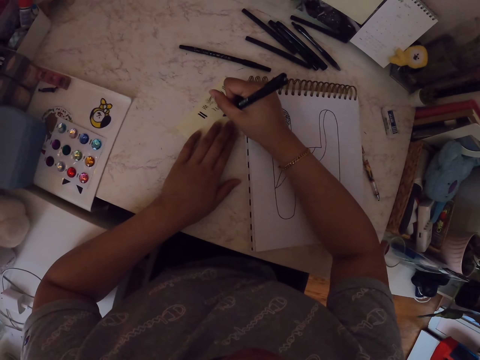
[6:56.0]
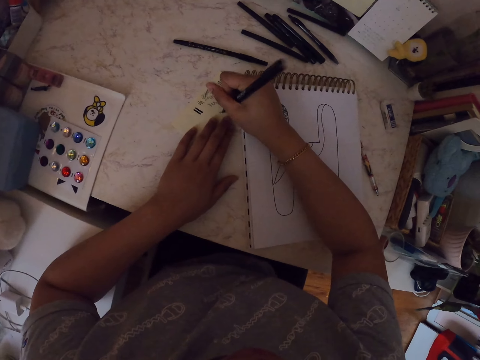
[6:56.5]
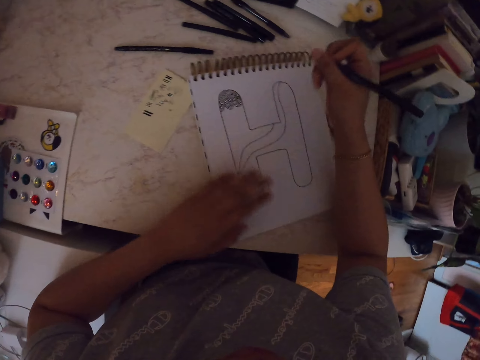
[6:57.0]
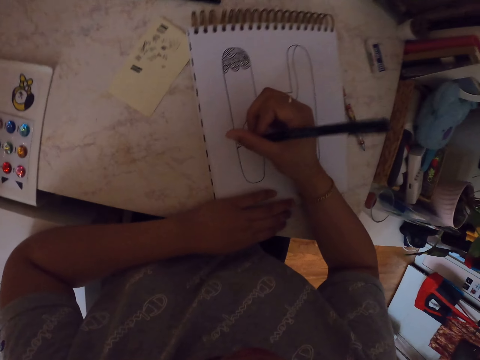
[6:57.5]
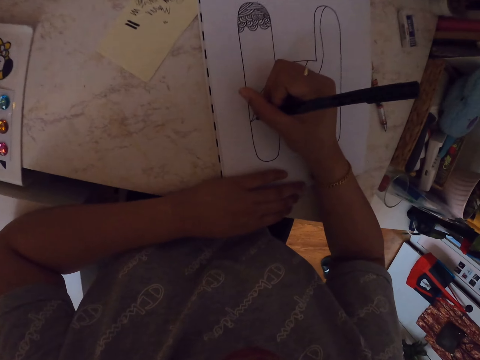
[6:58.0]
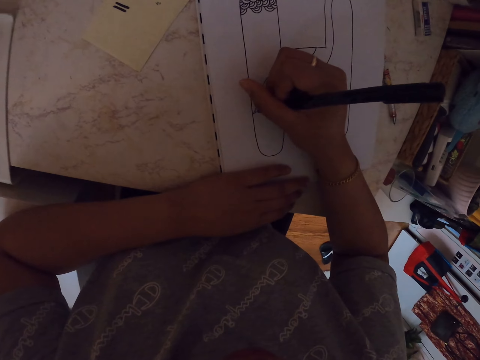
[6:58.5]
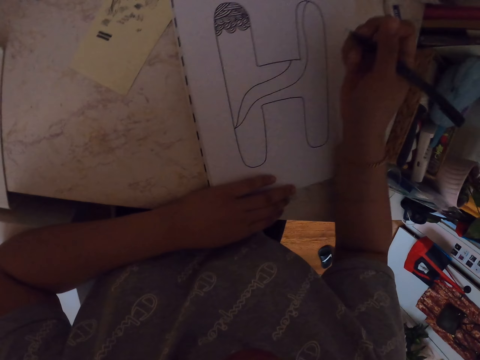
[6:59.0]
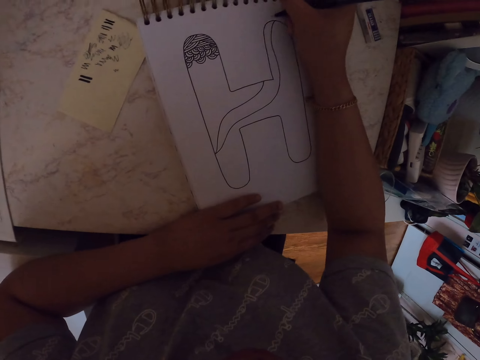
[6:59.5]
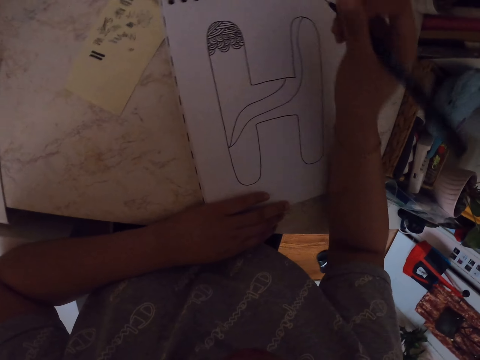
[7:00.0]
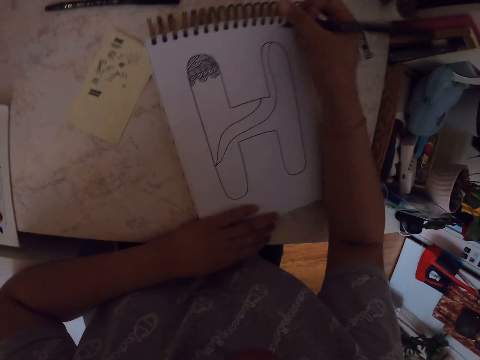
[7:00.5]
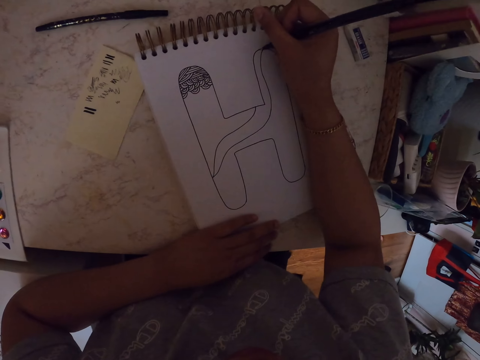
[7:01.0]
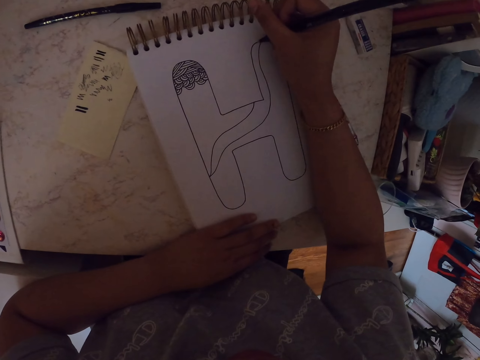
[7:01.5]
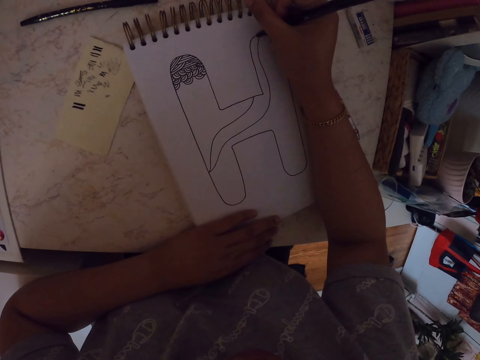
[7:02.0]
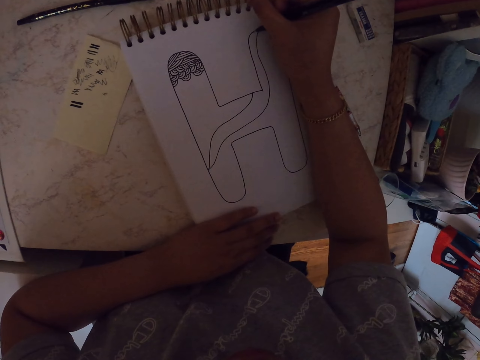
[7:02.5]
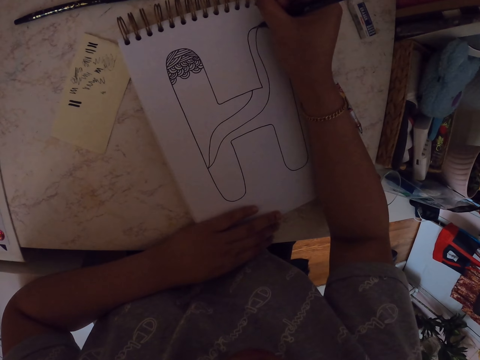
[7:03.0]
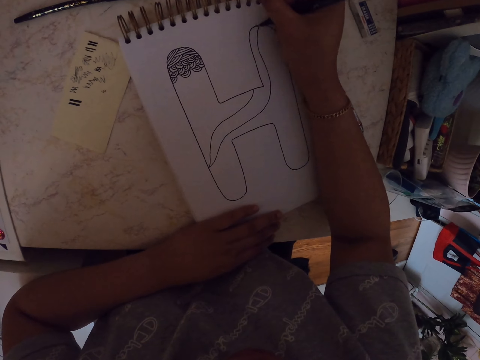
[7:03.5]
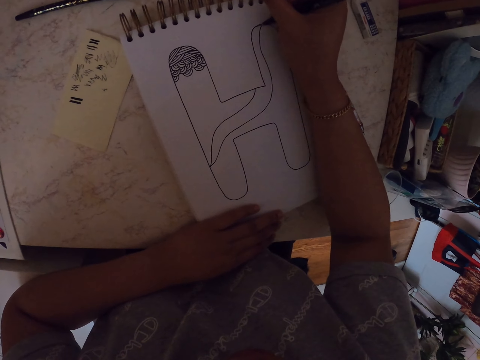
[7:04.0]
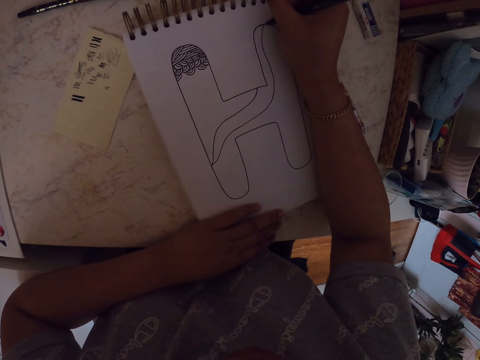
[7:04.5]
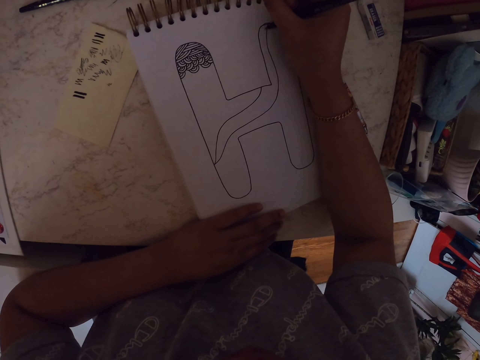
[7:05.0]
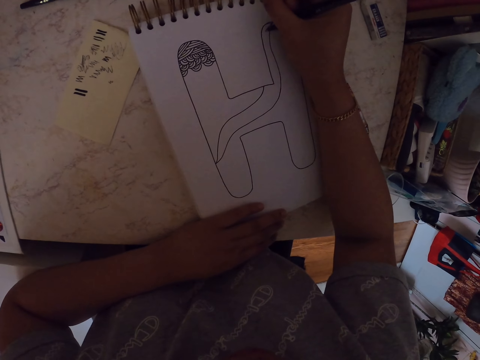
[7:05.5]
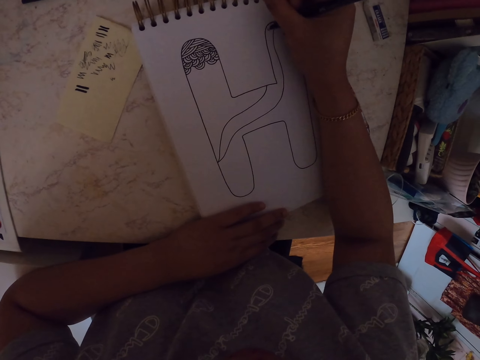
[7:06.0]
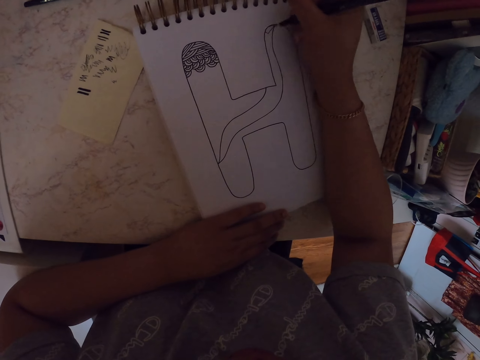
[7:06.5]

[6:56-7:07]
The camera wearer writes on a paper with a pen. He moves his hand. He makes a drawing on the paper with the pen. He moves his hand. He makes a drawing on the paper with the pen.

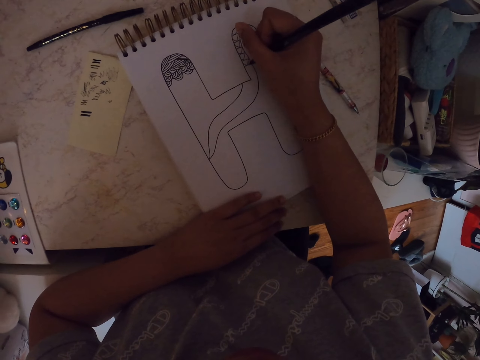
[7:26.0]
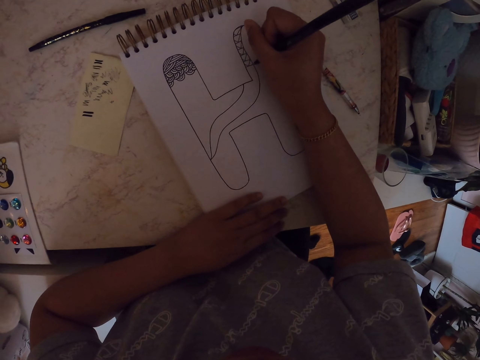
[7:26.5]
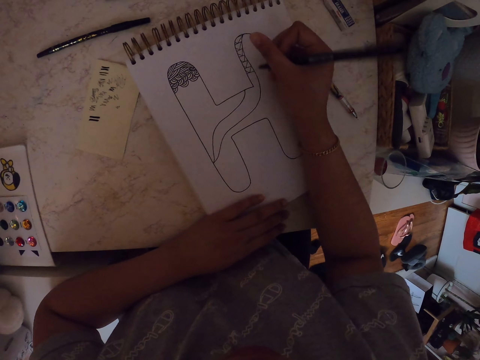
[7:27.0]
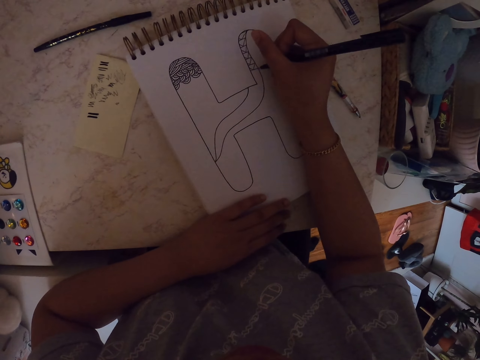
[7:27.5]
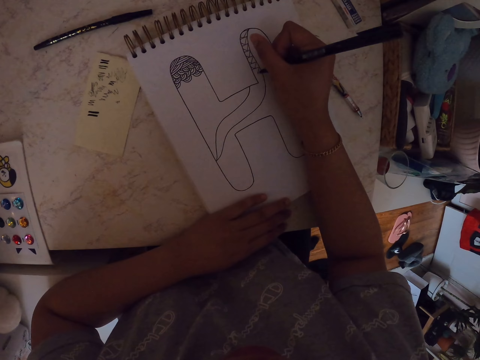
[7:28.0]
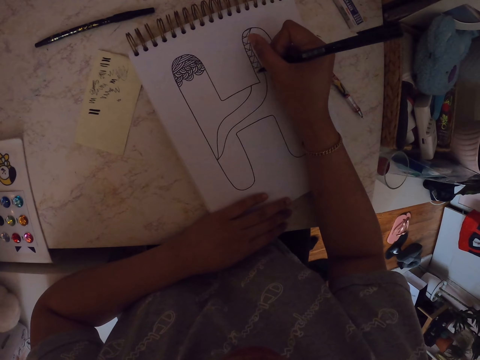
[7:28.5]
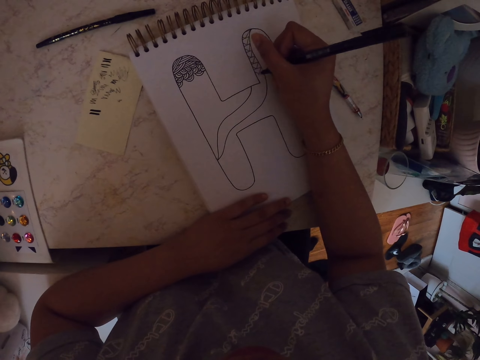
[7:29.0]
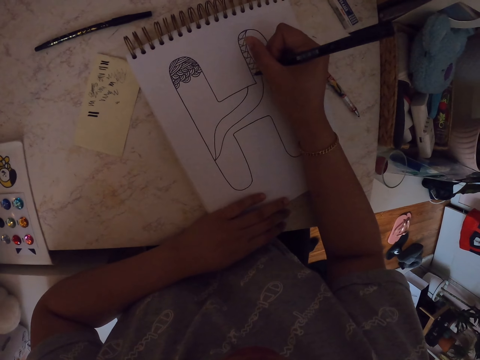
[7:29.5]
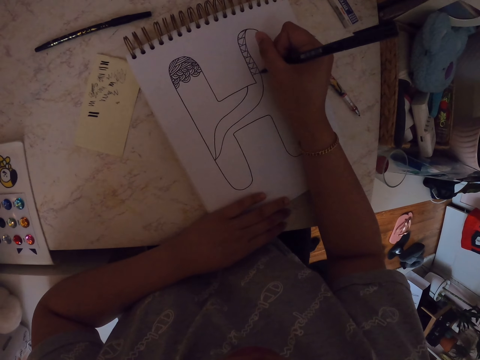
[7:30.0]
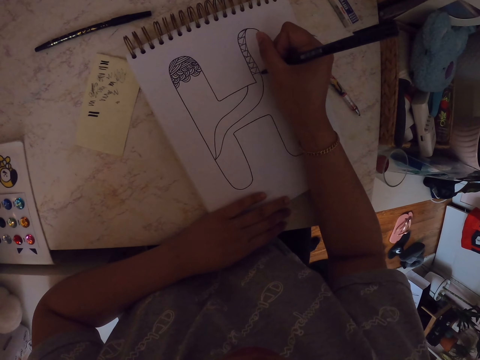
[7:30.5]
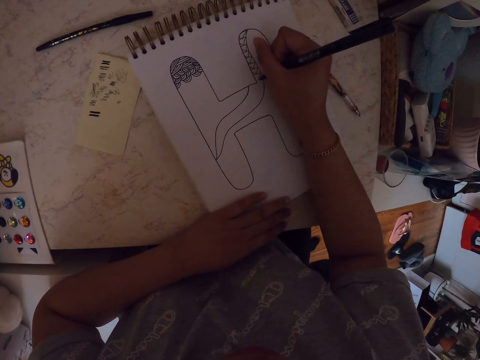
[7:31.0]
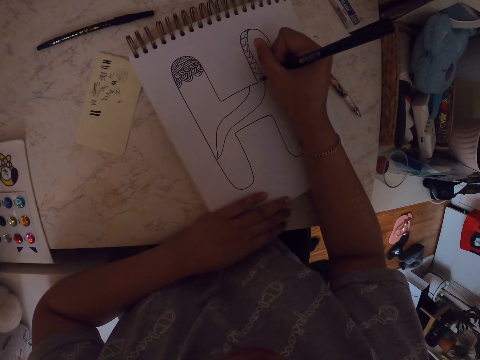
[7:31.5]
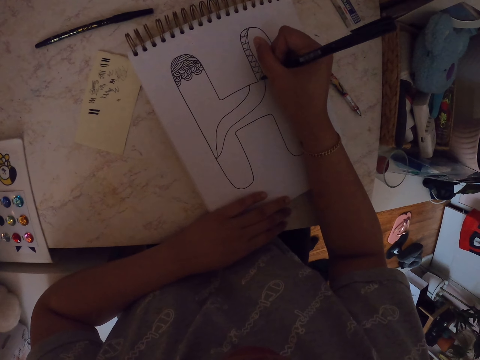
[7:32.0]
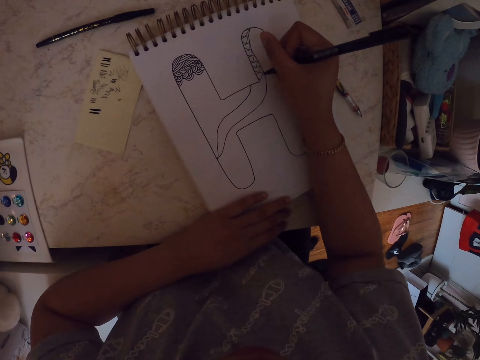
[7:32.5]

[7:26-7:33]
The camera wearer moves his hand. He makes a drawing on a paper with a pen.

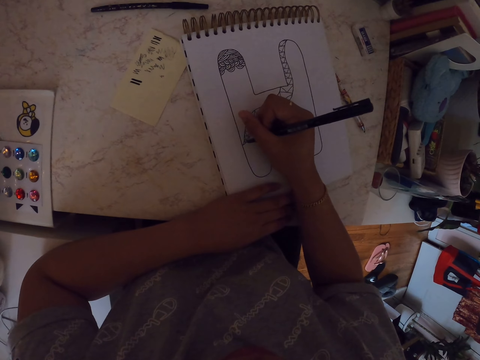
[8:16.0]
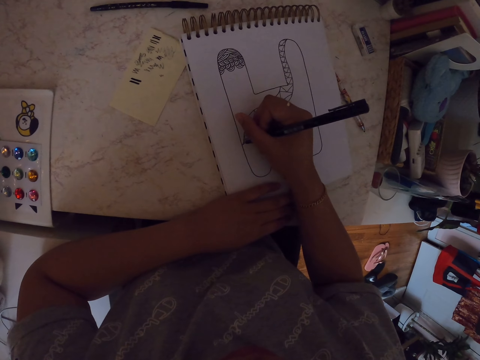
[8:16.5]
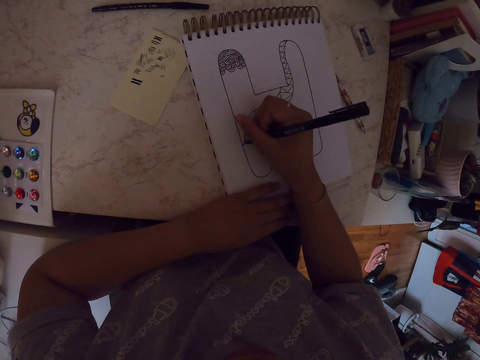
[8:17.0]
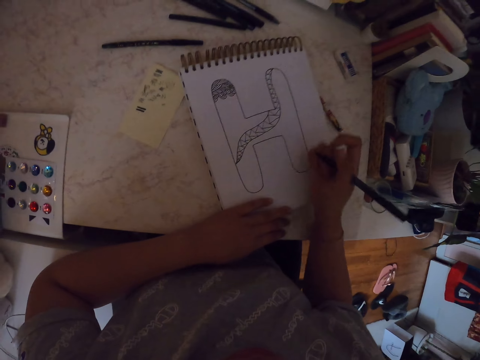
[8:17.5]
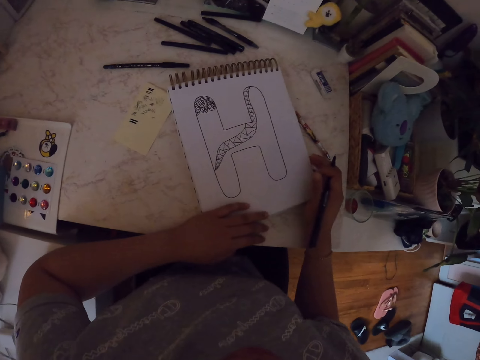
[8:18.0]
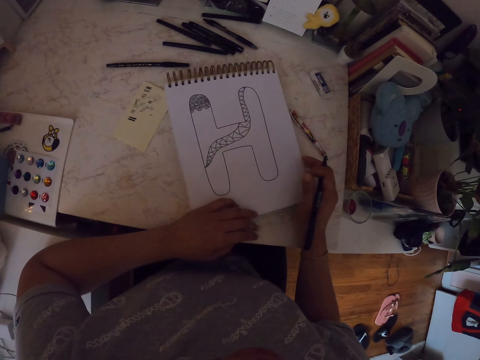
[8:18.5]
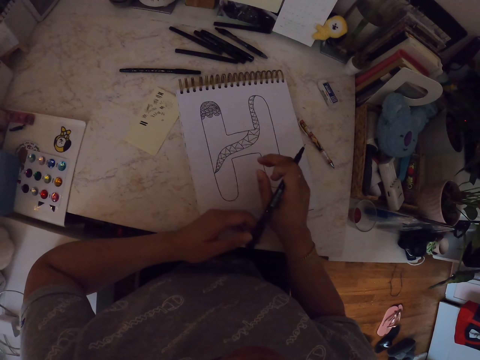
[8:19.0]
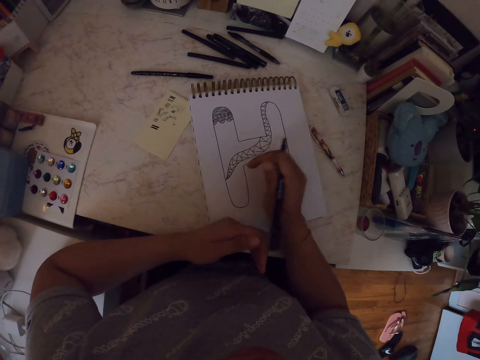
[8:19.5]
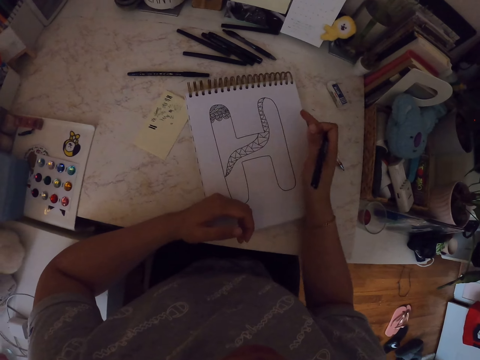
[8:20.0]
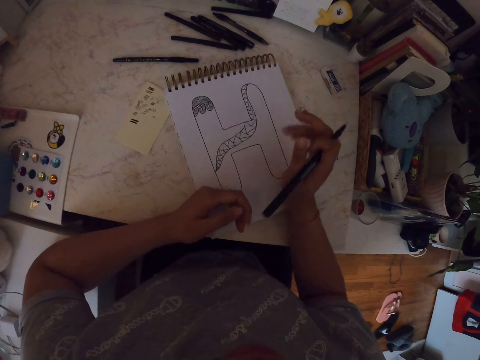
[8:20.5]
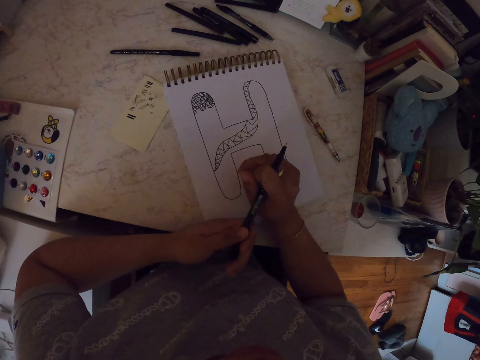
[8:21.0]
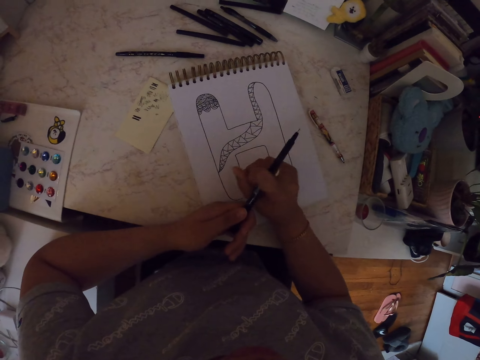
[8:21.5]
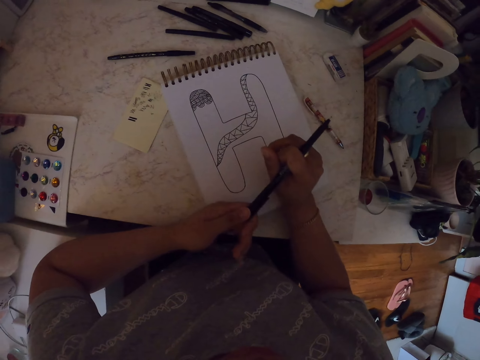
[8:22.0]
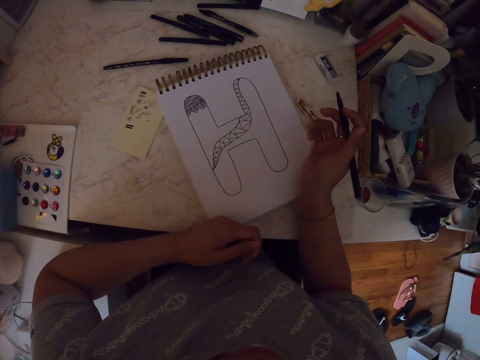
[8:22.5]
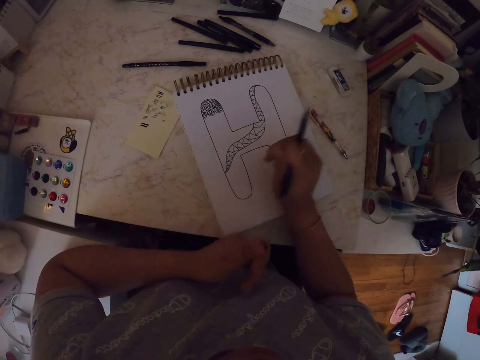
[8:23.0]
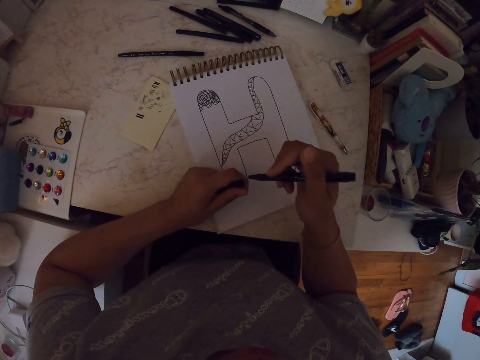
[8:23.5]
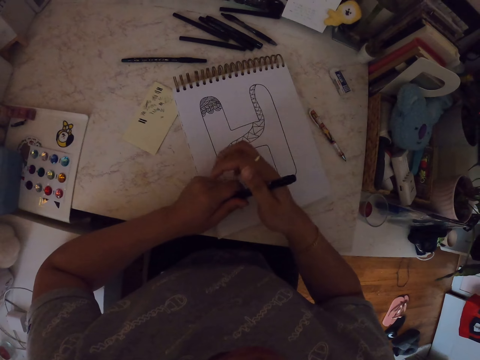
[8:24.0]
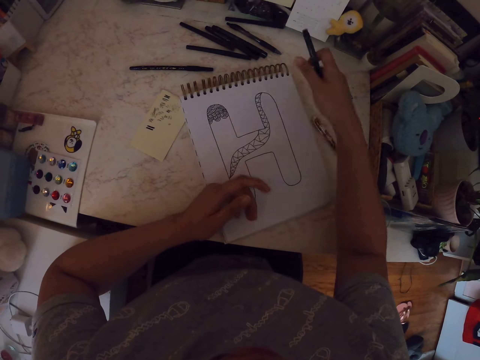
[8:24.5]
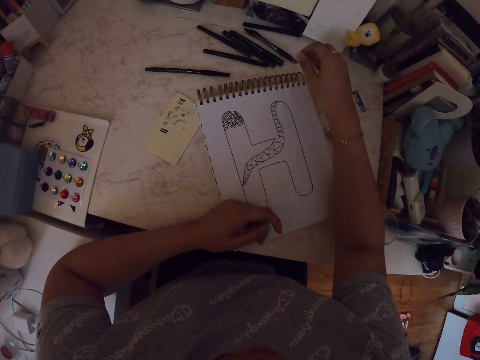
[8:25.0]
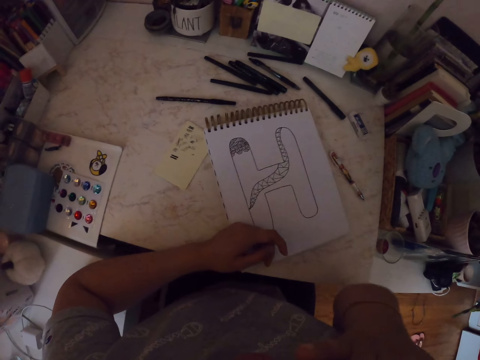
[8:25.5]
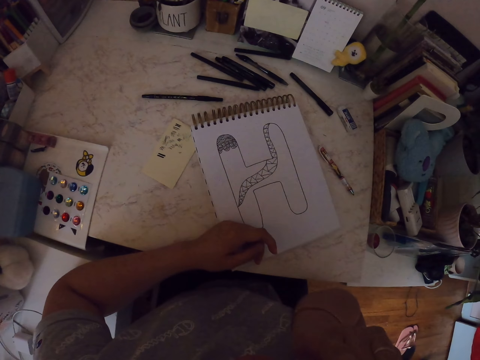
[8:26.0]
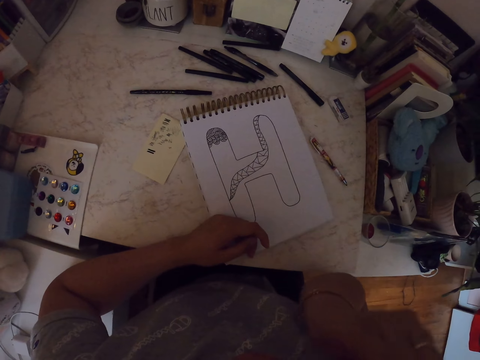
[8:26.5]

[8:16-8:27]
The camera wearer moves his hand. He moves a drawing book. He removes the lid in a pen. He moves the drawing book. He holds the drawing pen in both hands. He removes the lid of the drawing pen at the back. He puts the lid of the drawing pen in the front. He places the drawing pen on the table. He raises the hand. He does something with his right hand.
